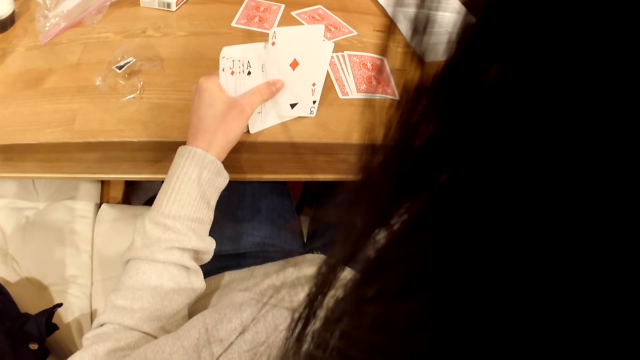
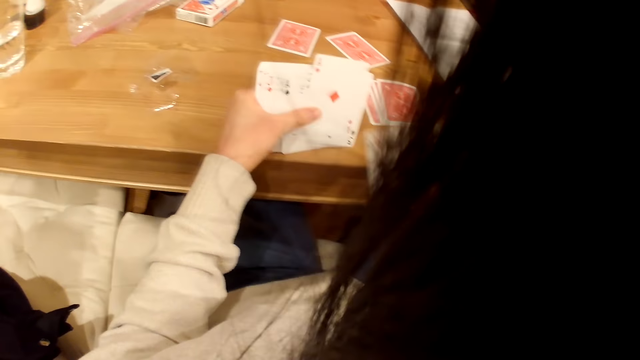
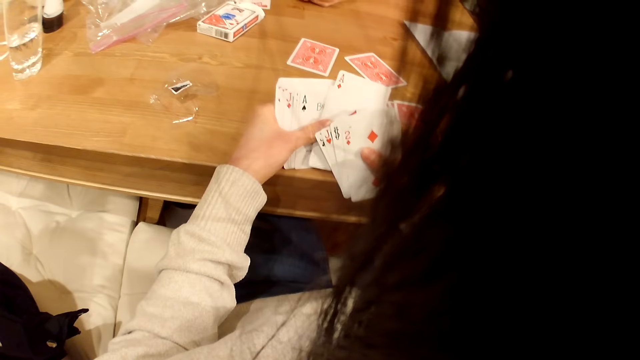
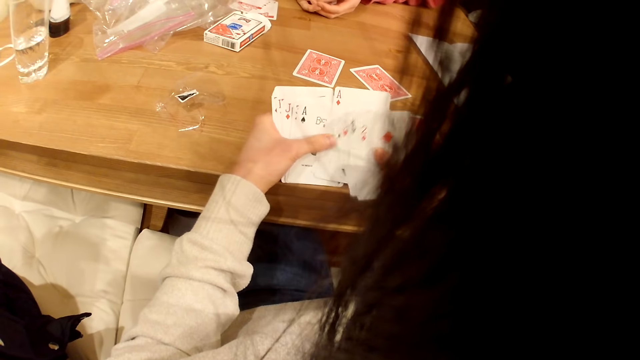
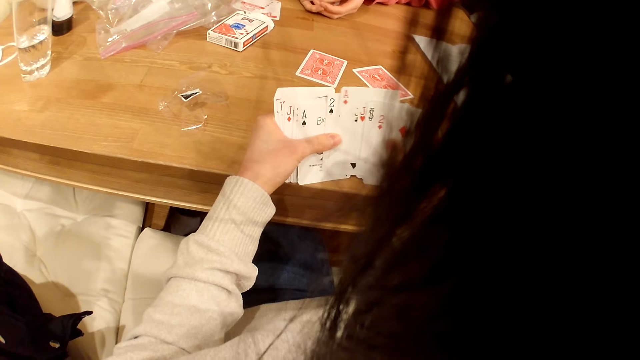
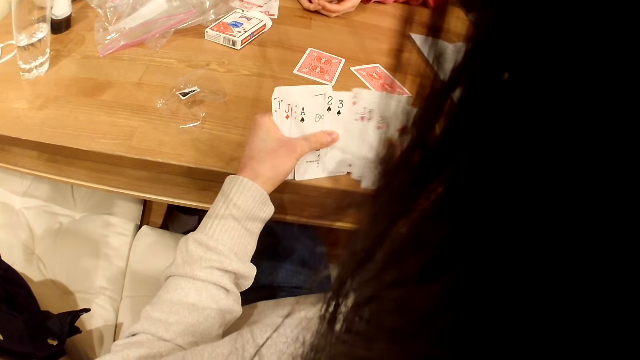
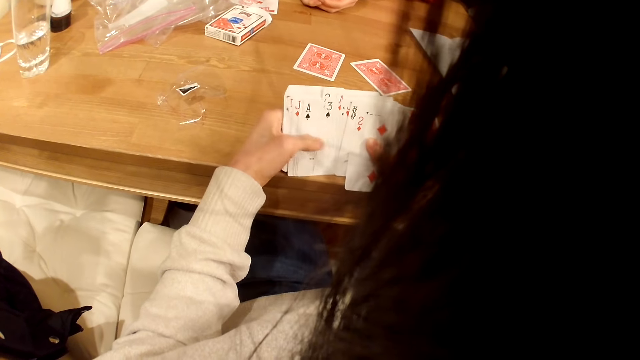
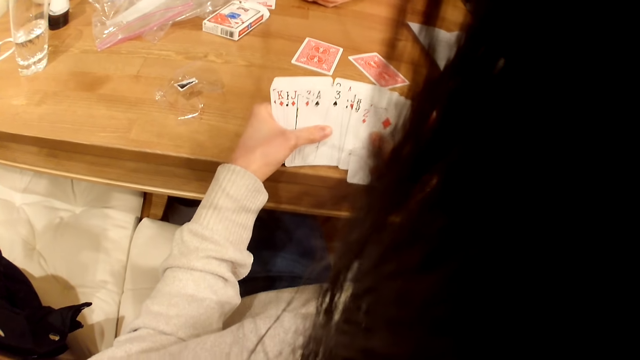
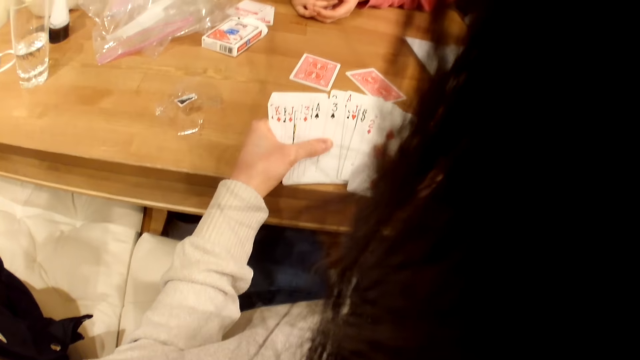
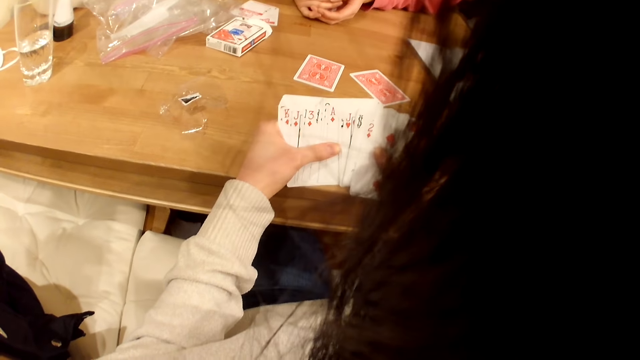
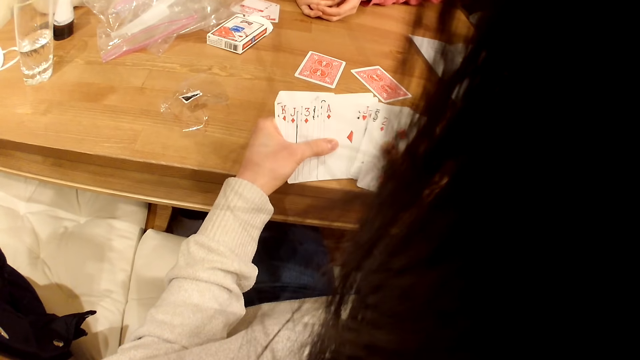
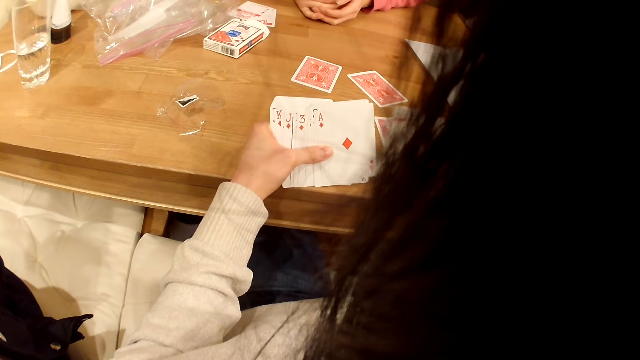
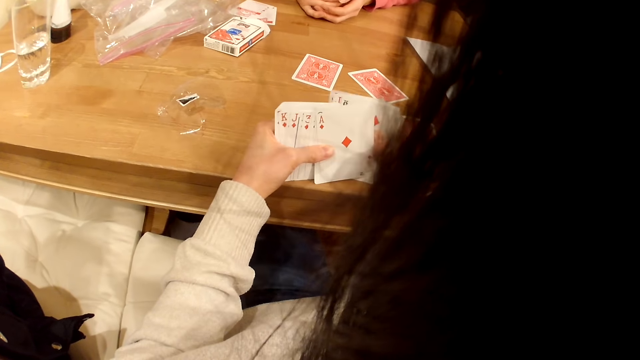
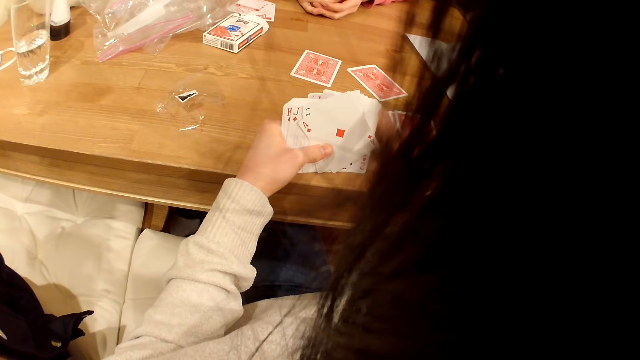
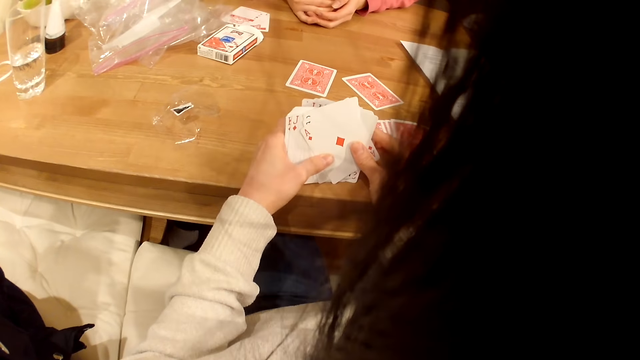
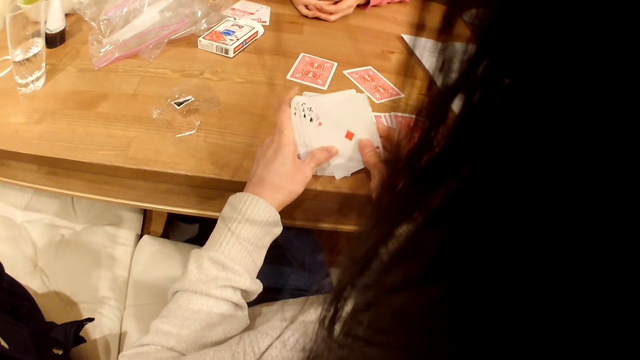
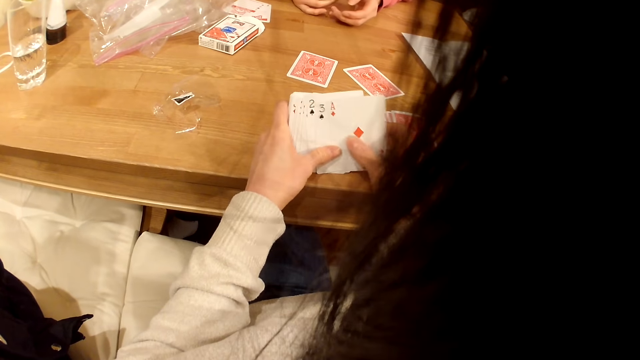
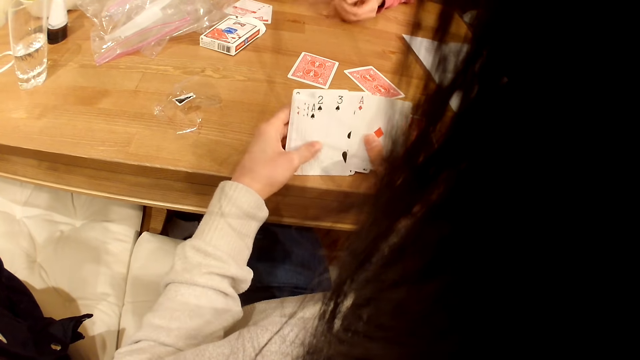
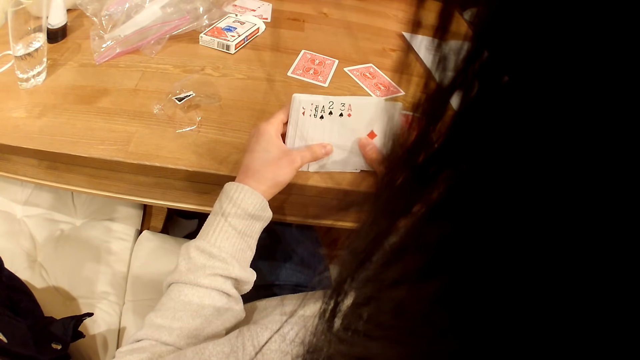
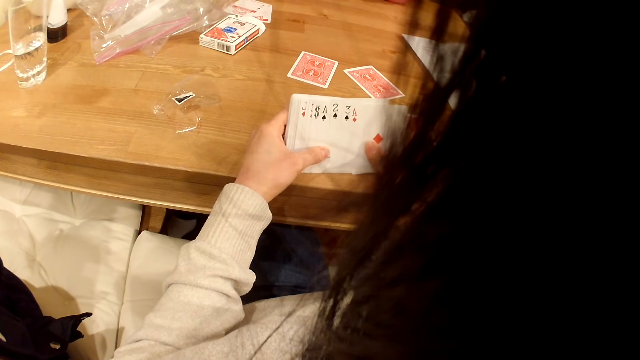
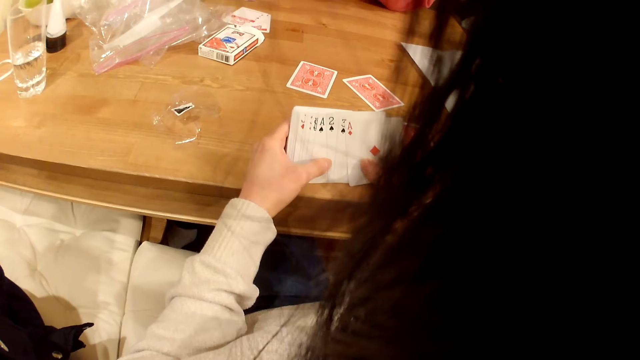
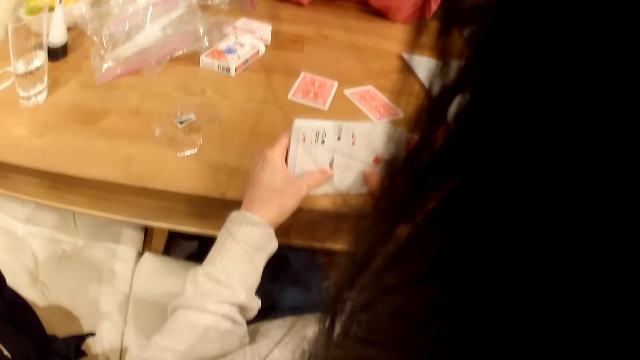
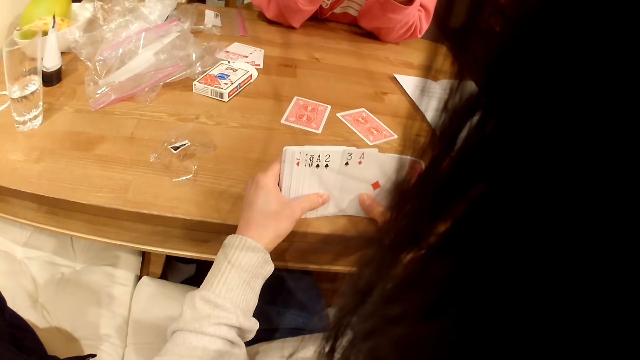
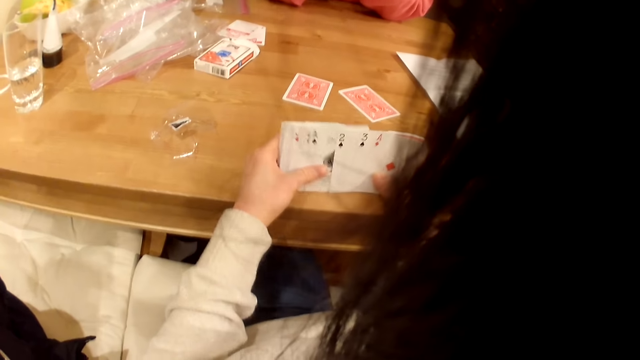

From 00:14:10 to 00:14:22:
The camera wearer checks the playing cards in the hands.

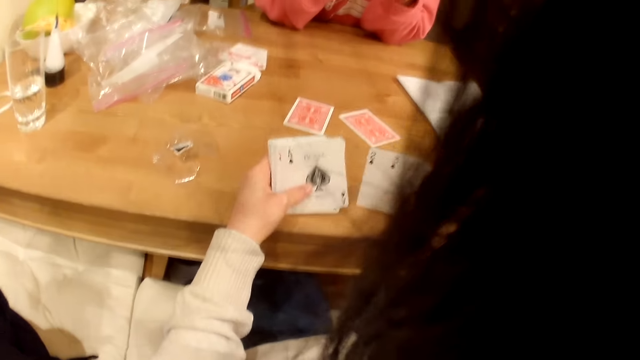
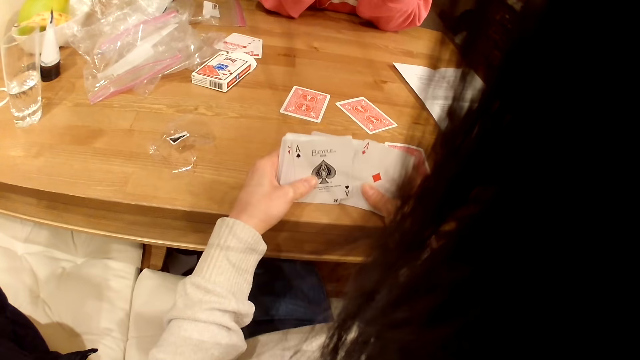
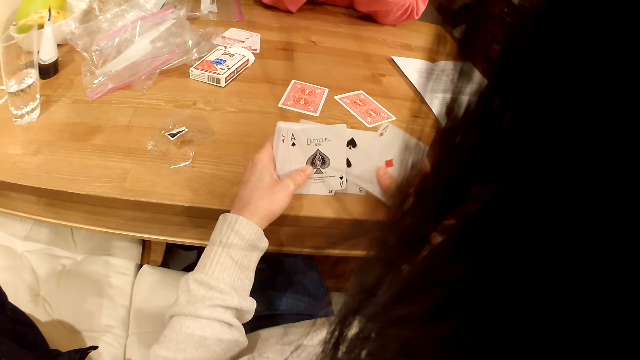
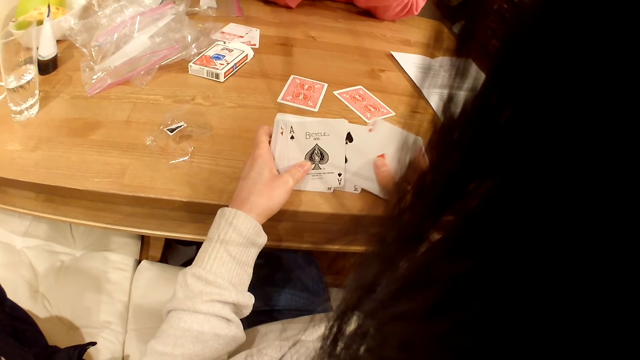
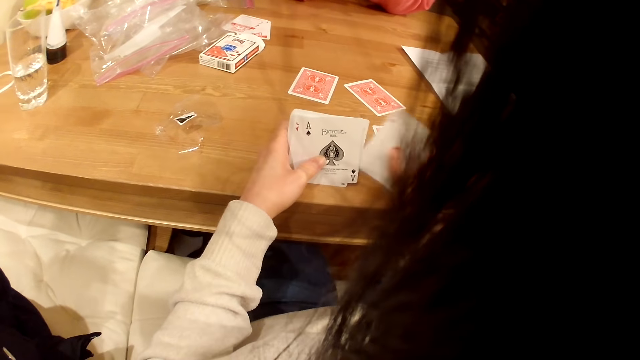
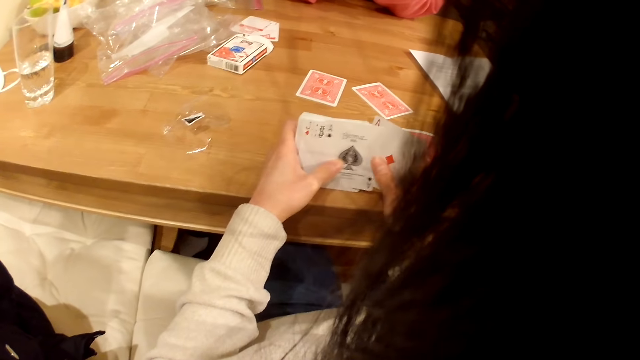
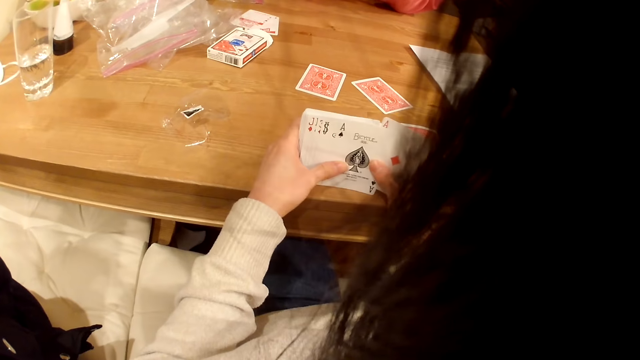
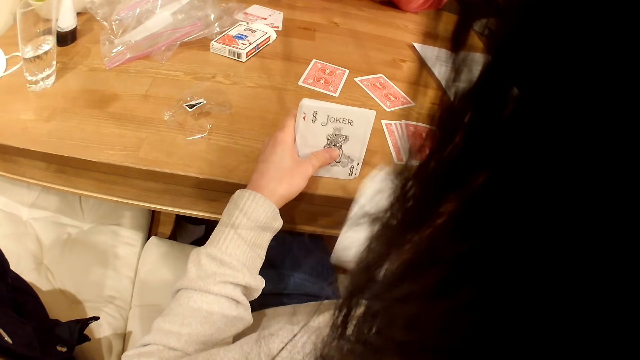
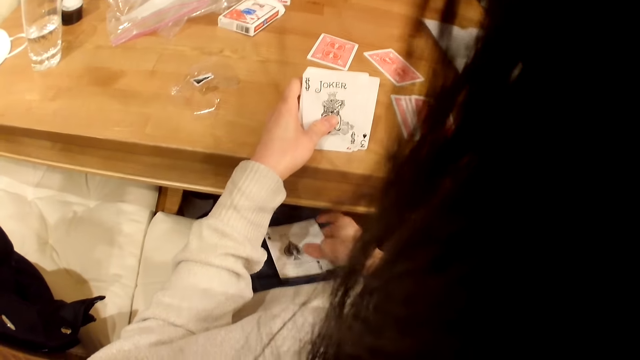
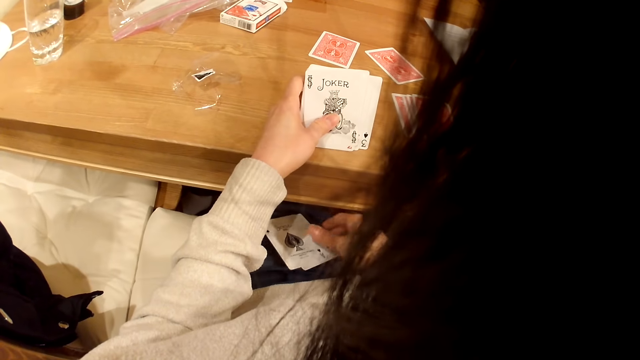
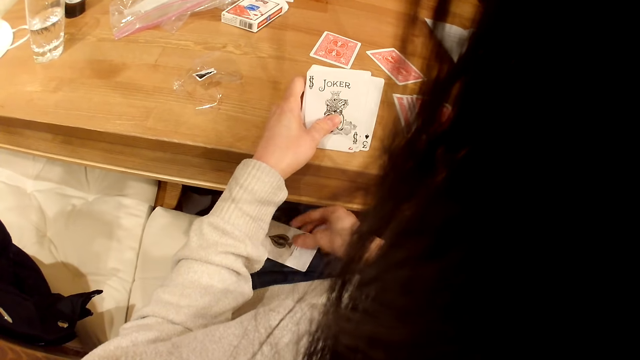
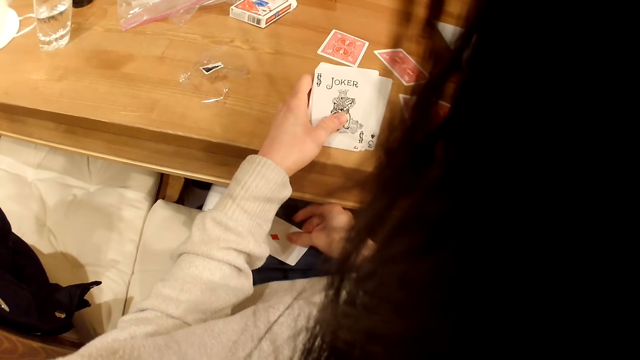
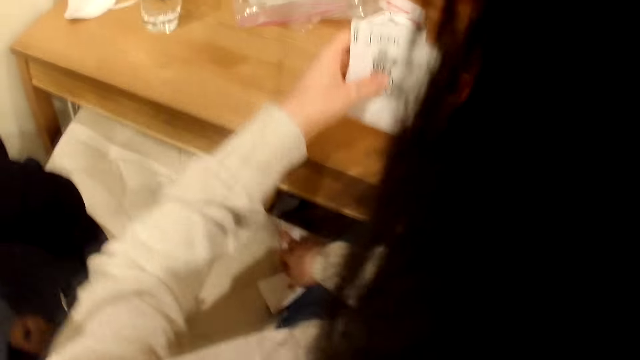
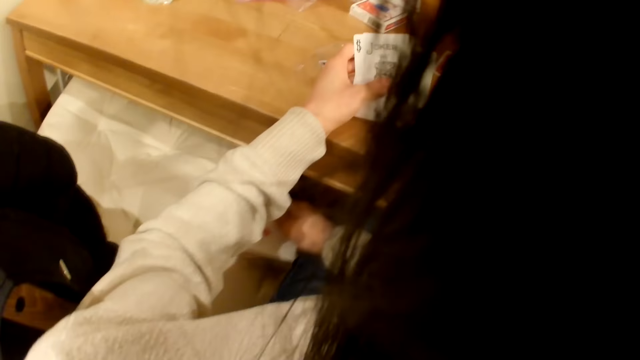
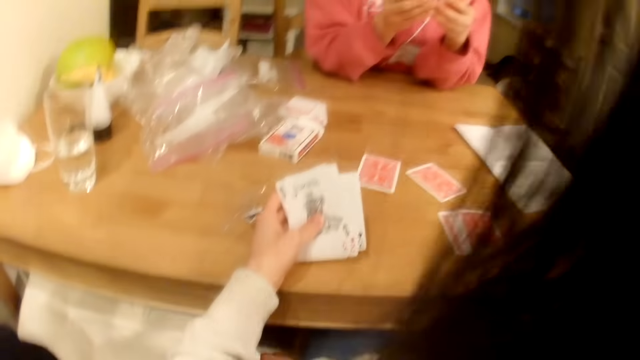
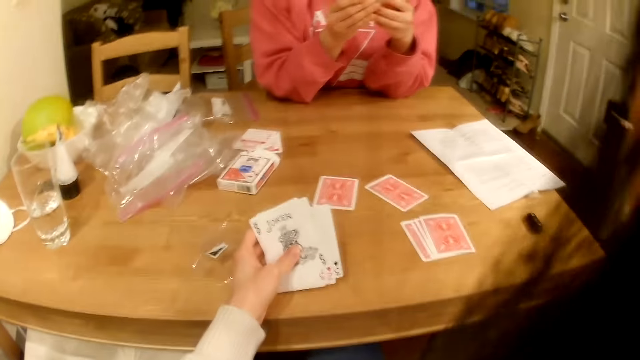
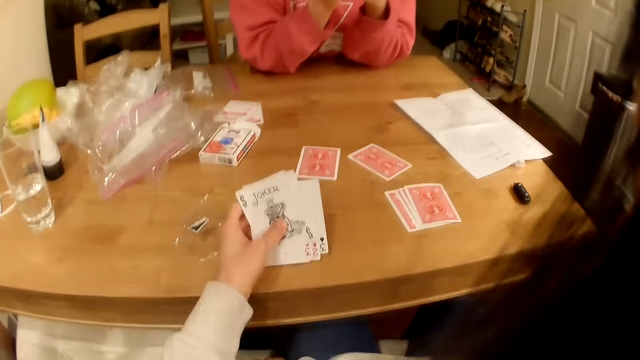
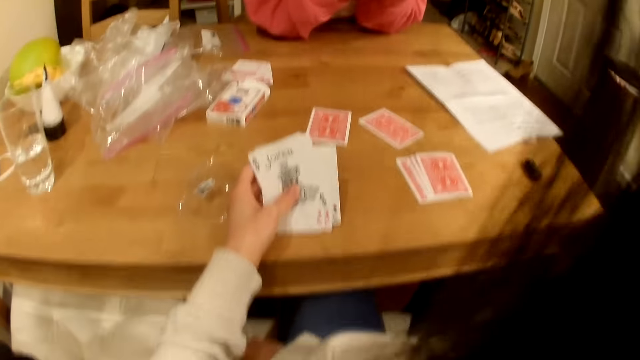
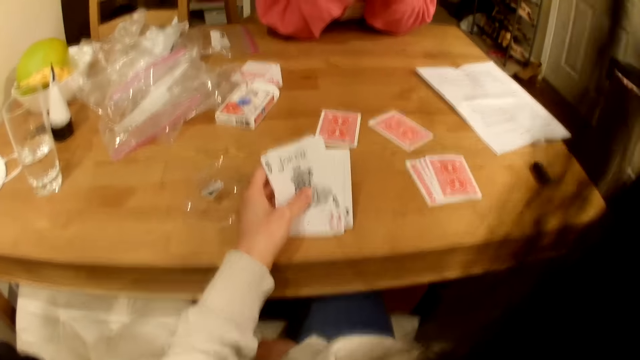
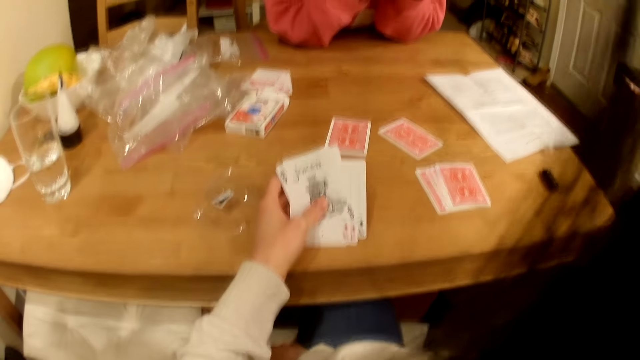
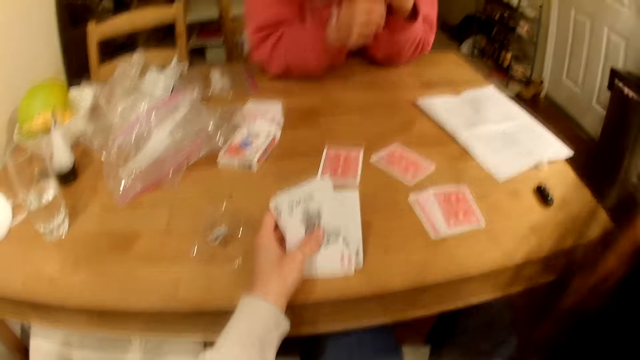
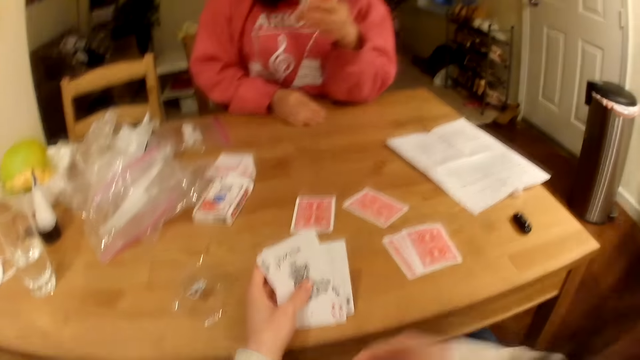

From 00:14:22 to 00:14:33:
The camera wearer places the playing cards on the thighs. They catch falling playing cards.
